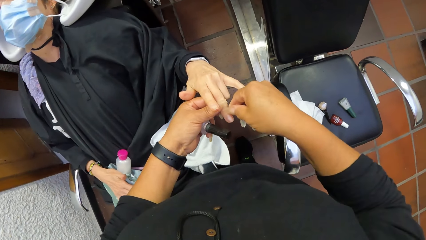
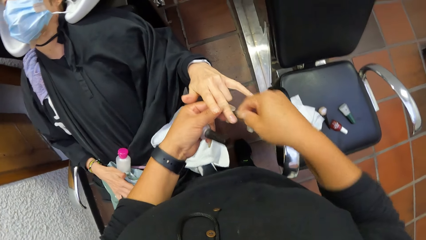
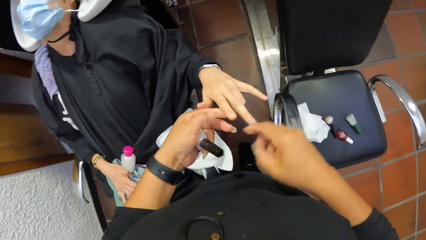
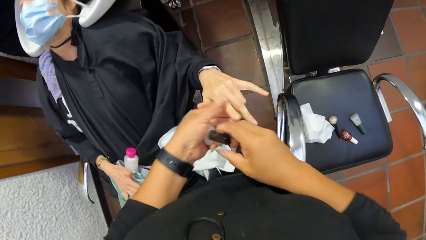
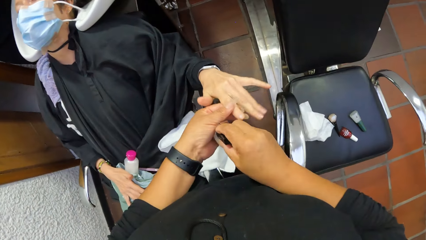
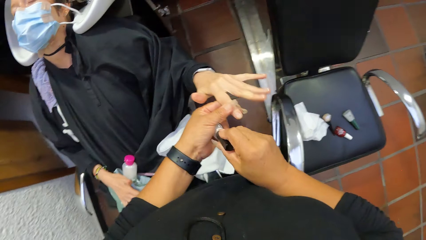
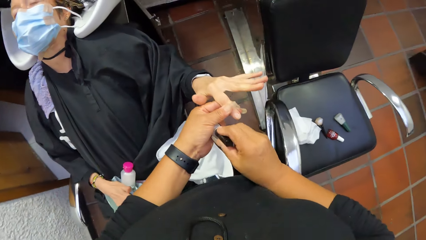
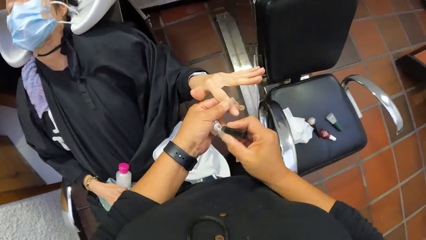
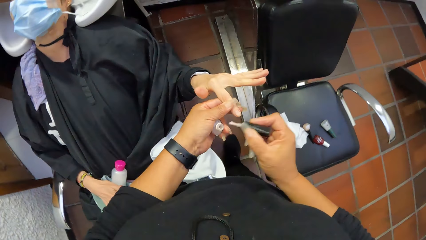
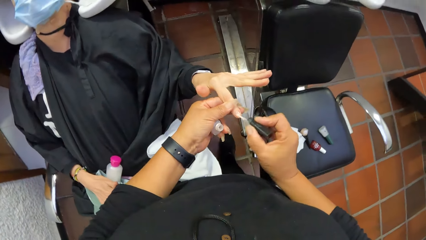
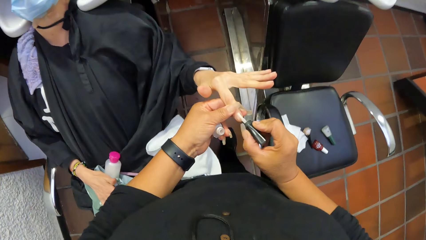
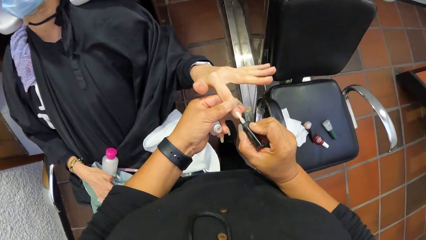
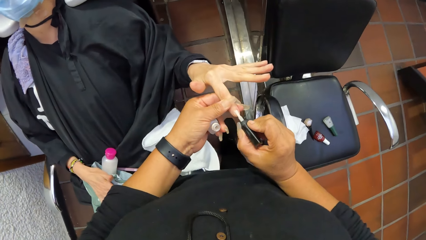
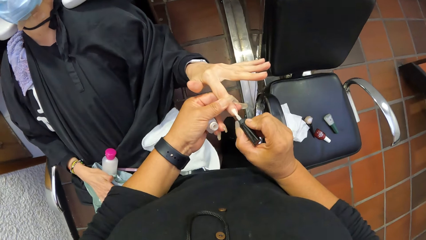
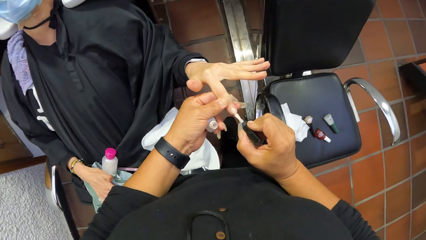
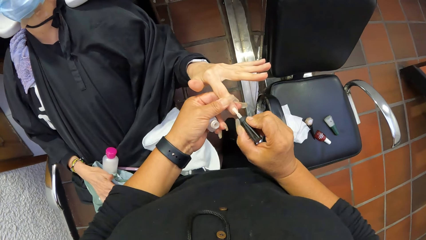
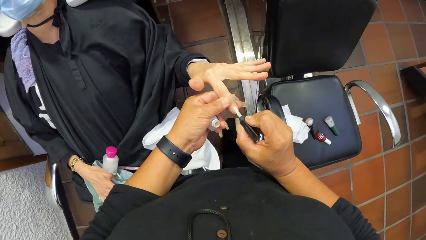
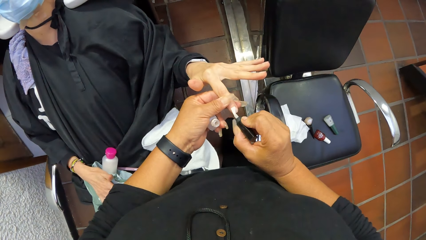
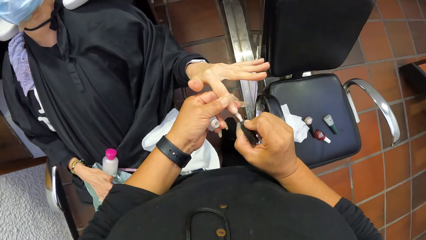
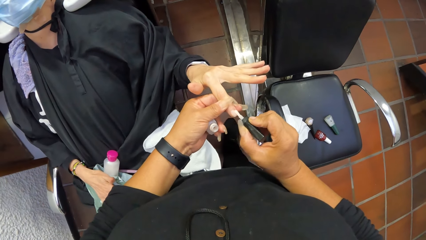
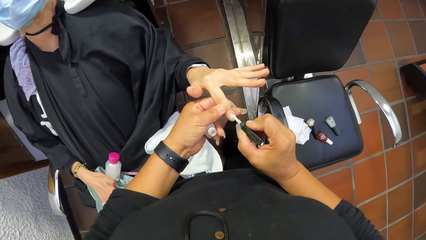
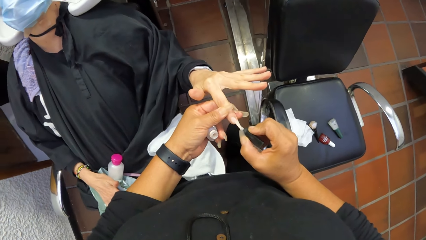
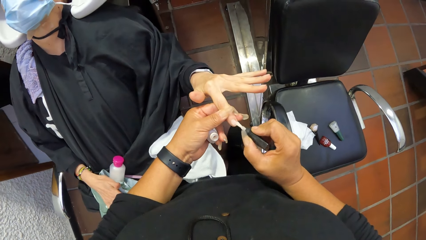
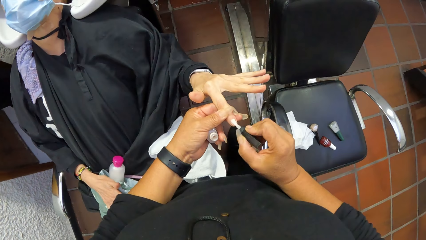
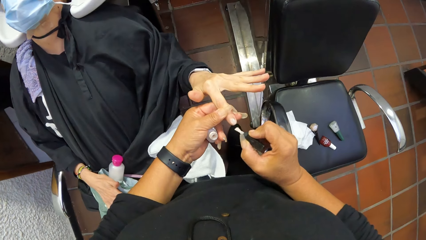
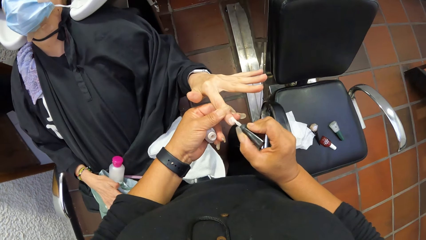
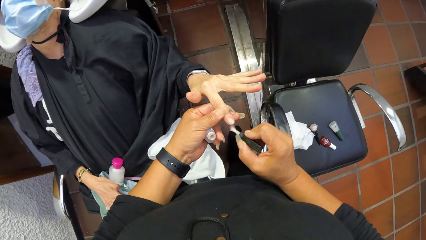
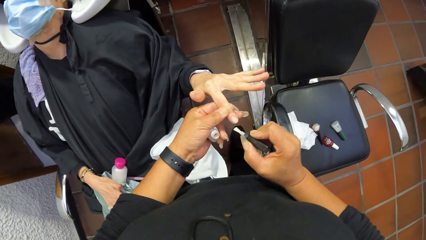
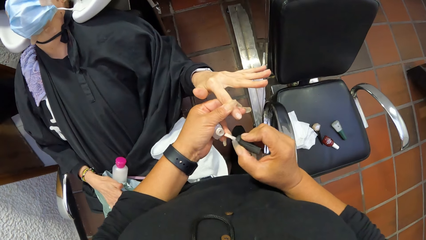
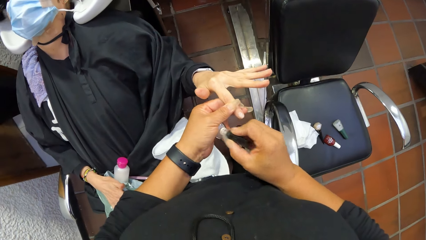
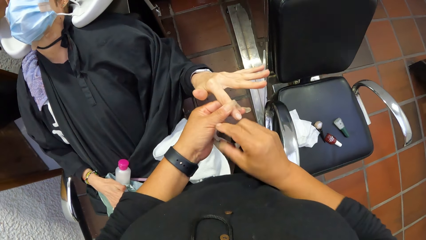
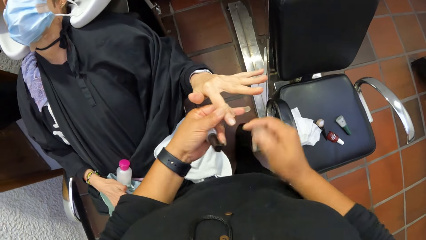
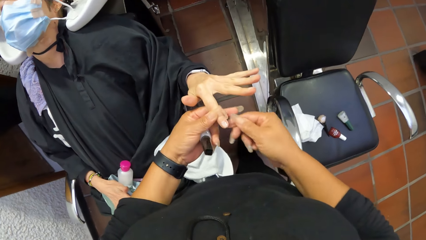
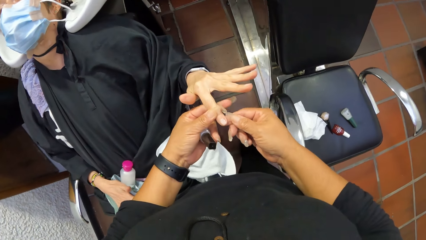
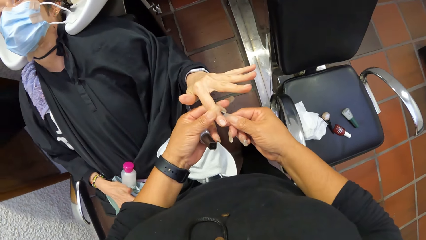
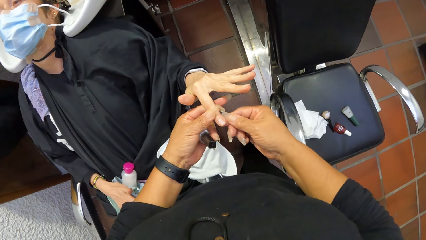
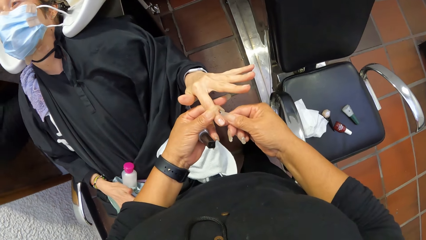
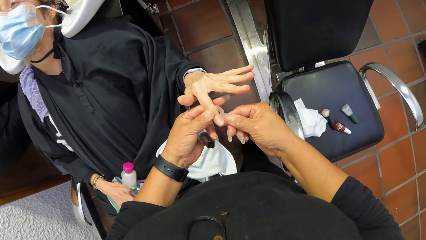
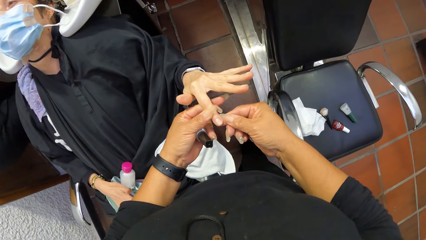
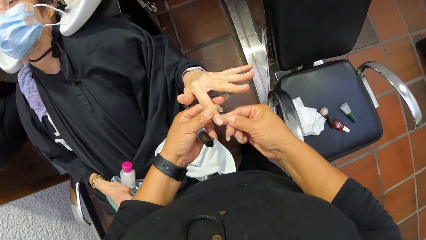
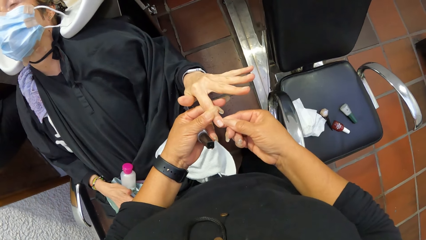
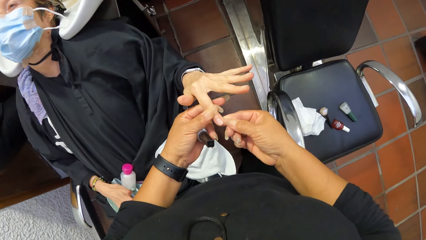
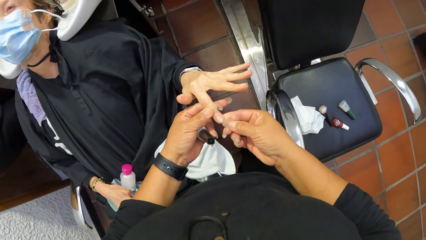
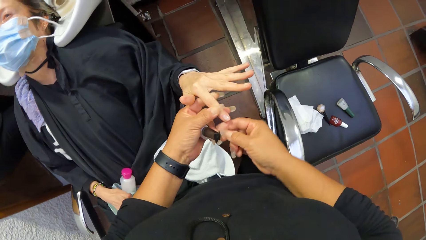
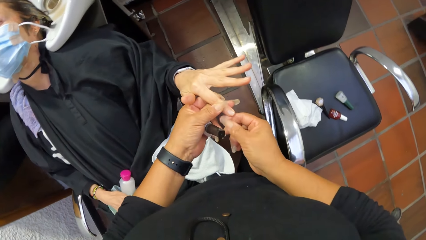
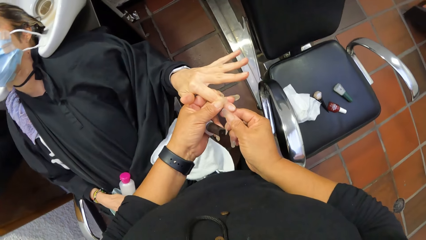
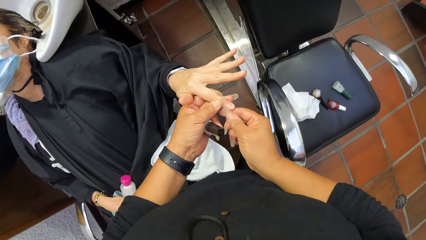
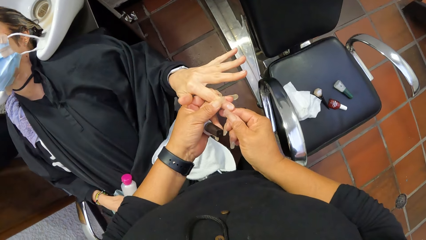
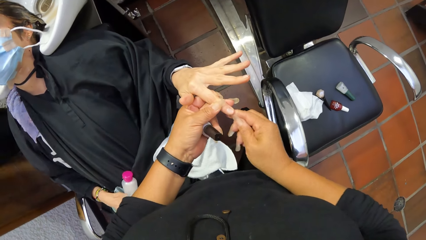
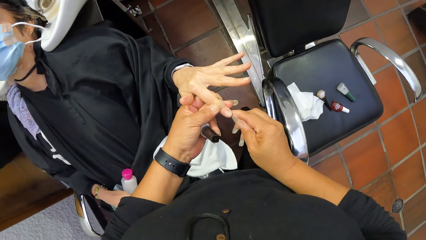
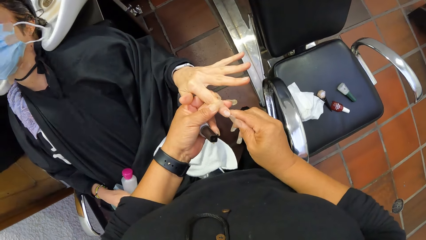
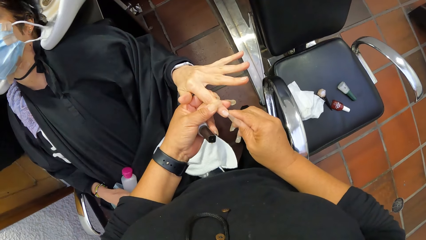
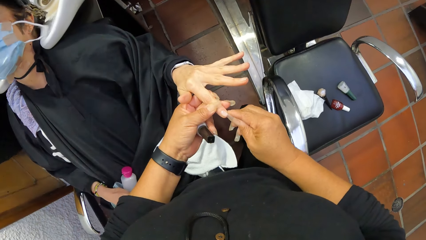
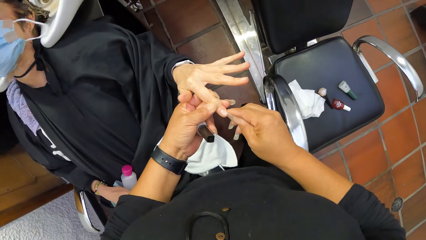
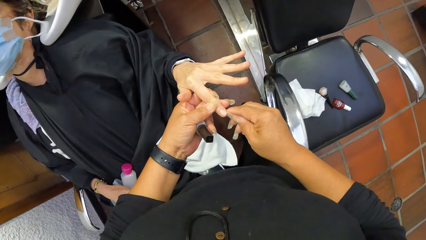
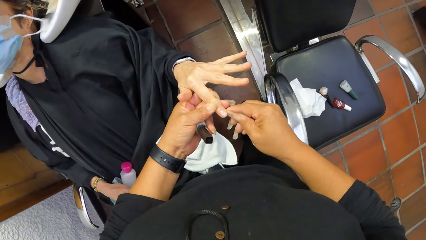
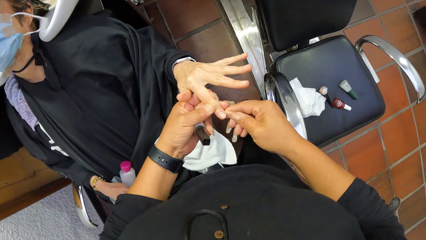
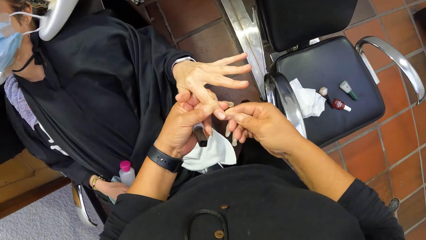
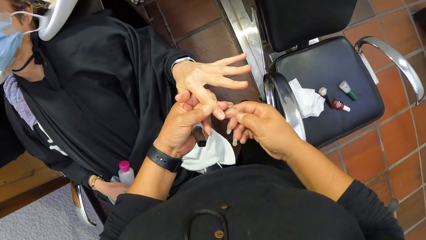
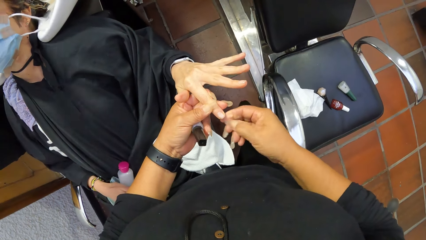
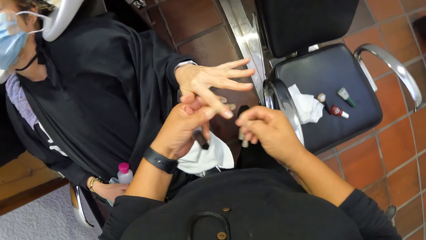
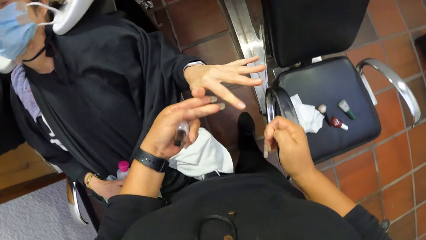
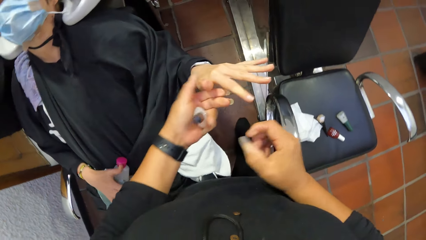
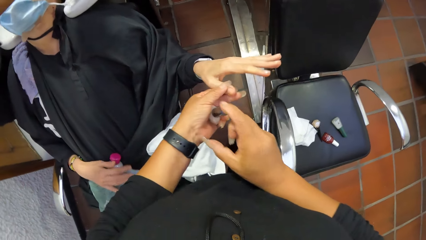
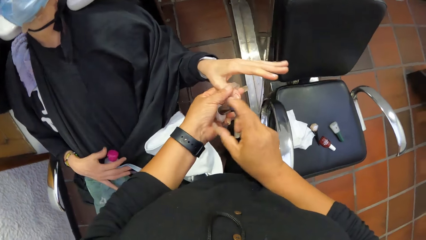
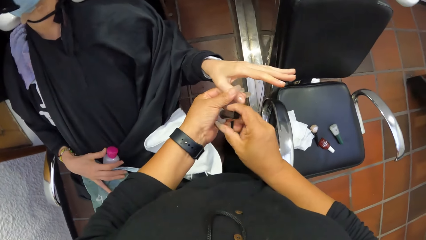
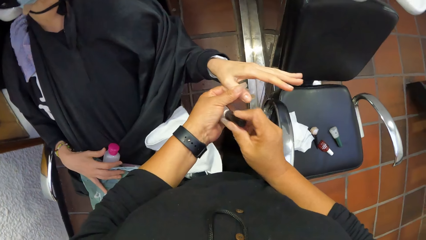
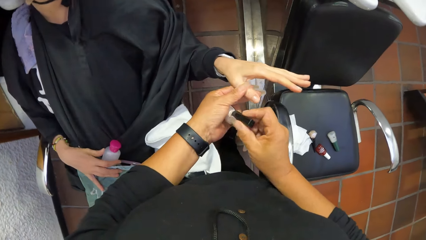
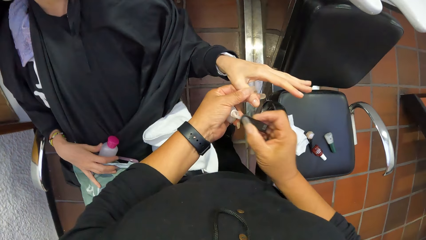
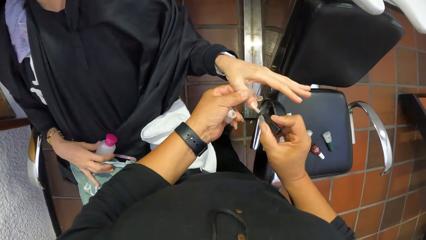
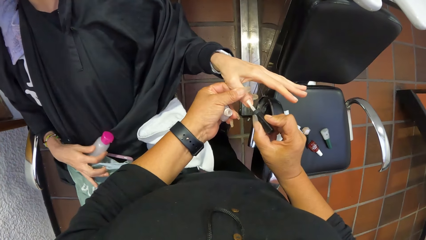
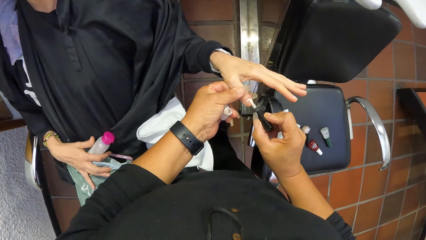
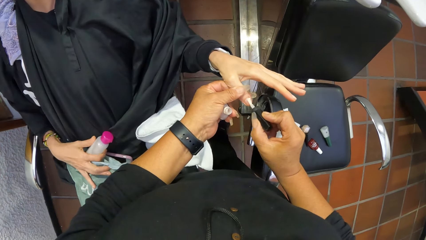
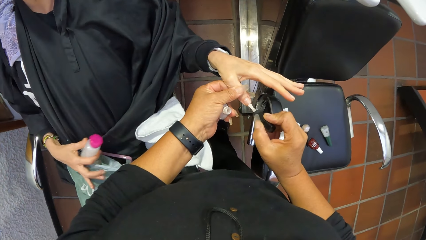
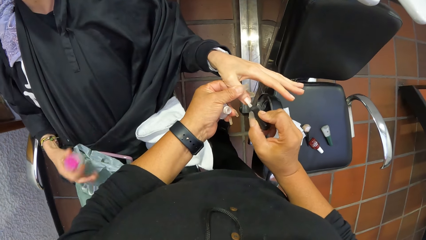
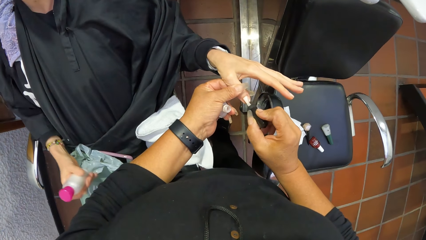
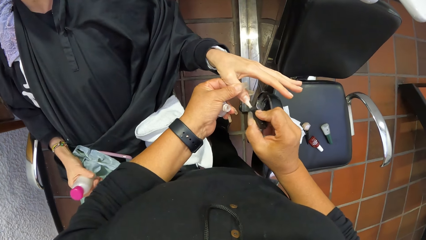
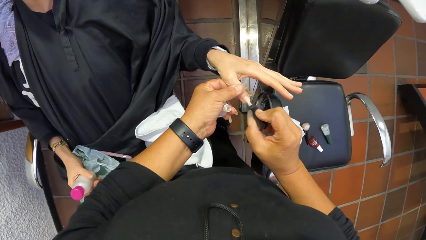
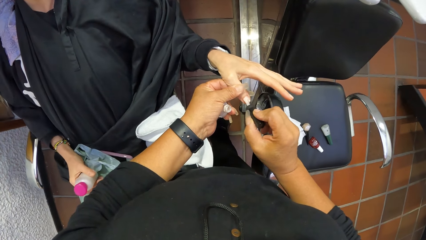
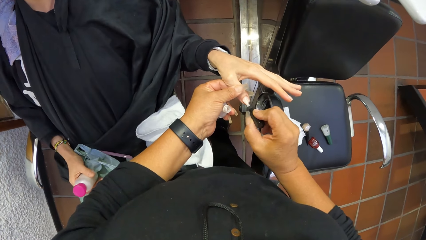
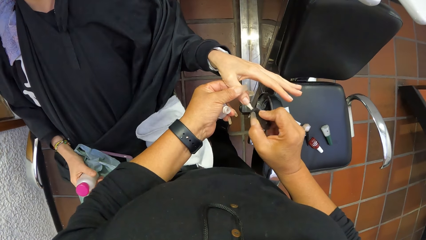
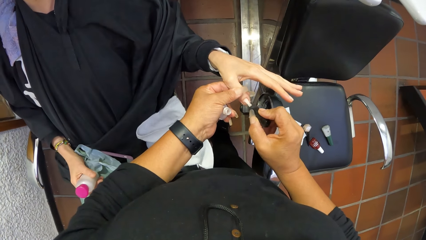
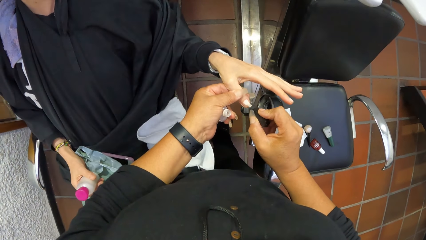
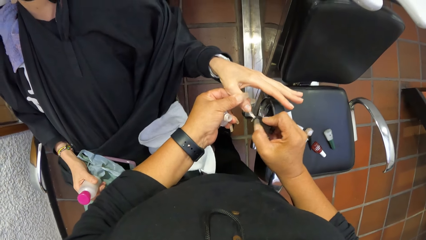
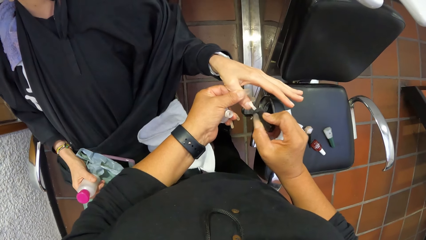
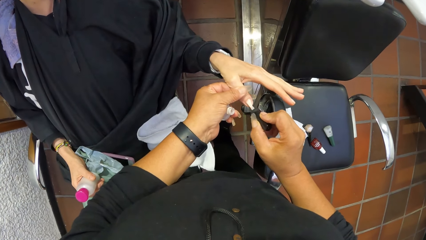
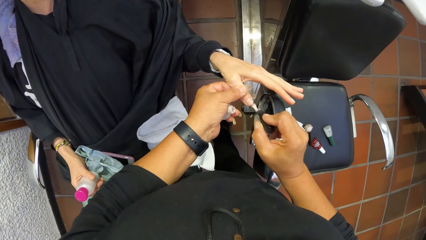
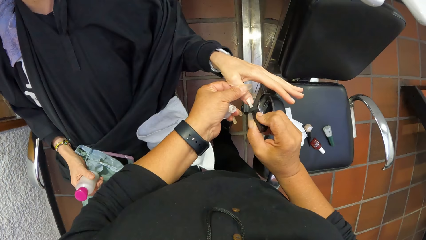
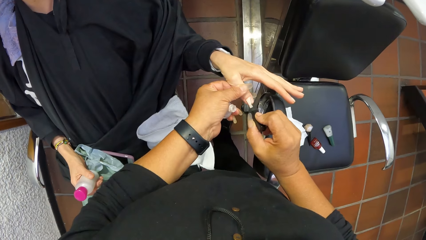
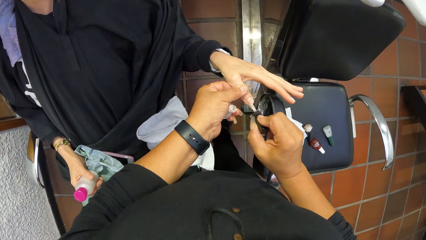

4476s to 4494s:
The camera wearer removes the nail polish brush from the nail polish container with her right hand. She holds the top of the nail polish. She opens the nail polish. She applies the nail polish to a right finger of the woman with the nail polish brush in her right hand. She puts the nail polish brush in her right hand into the nail polish container in her left hand. She wipes the finger of the woman with her right hand. She removes part of the nail polish on the edge of the woman's fingernail with her fingernails. She removes the nail polish brush from the nail polish container with her right hand. She holds the top of the nail polish. She opens the nail polish. She applies the nail polish to a right finger of the woman with the nail polish brush in her right hand.
